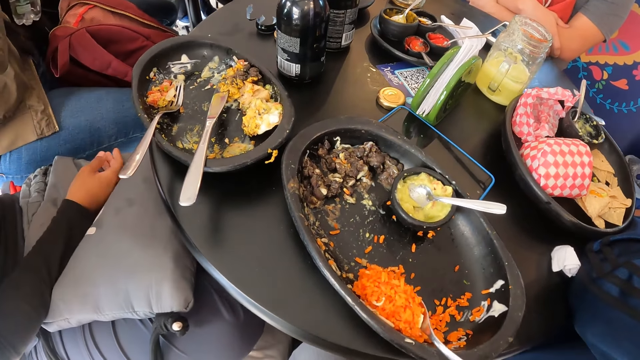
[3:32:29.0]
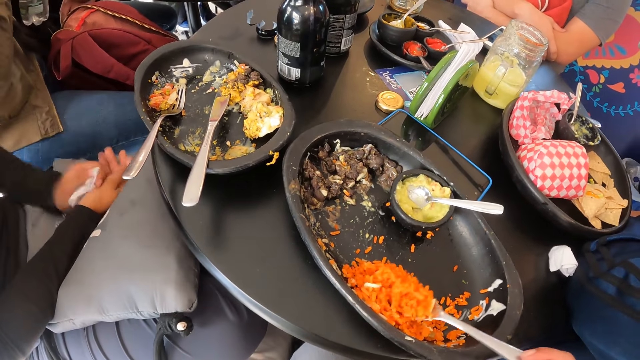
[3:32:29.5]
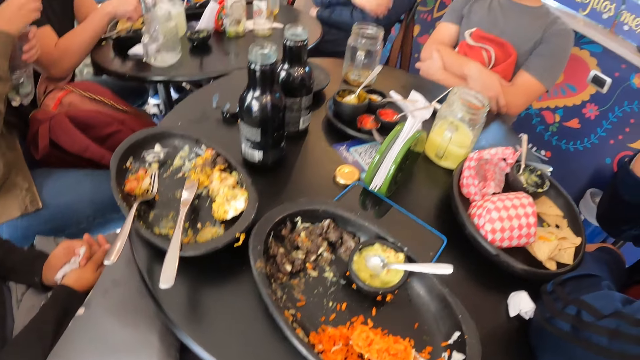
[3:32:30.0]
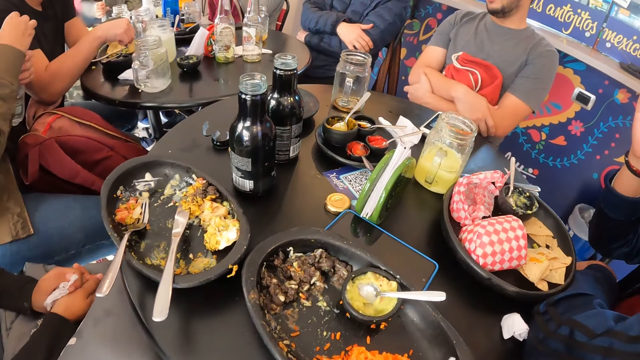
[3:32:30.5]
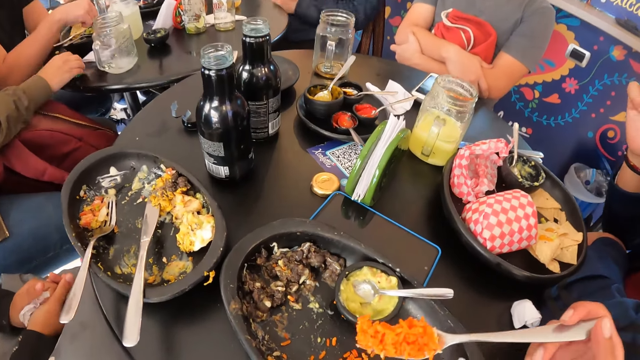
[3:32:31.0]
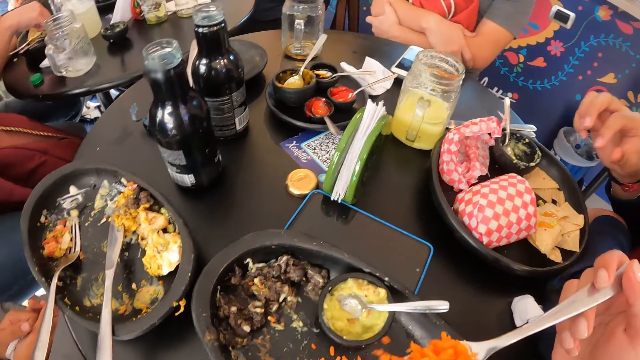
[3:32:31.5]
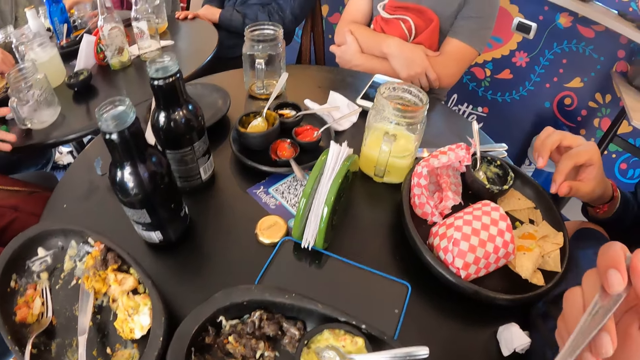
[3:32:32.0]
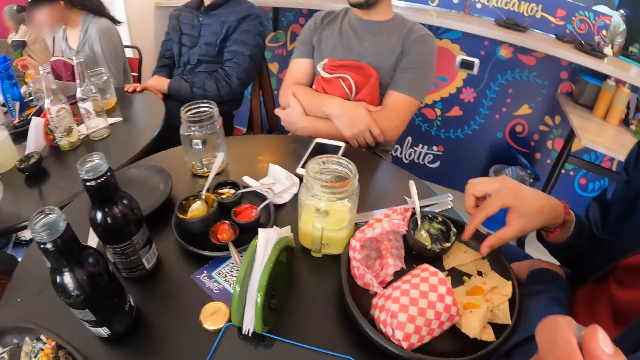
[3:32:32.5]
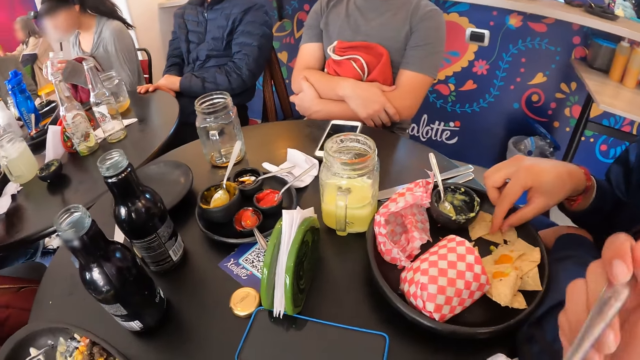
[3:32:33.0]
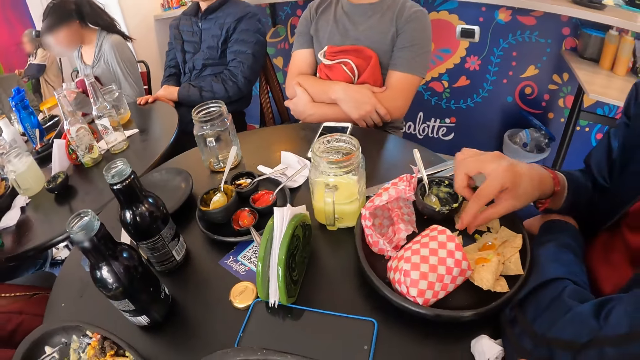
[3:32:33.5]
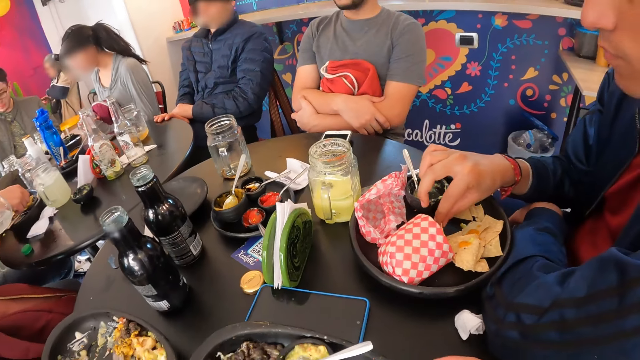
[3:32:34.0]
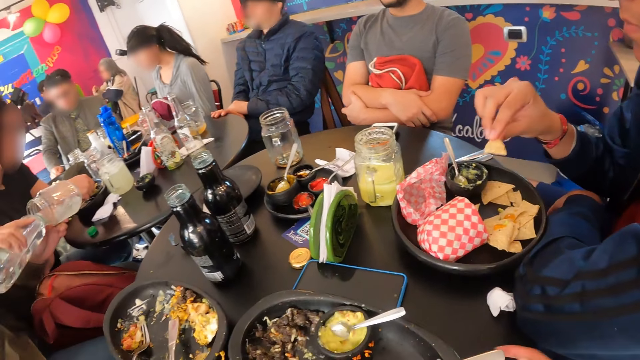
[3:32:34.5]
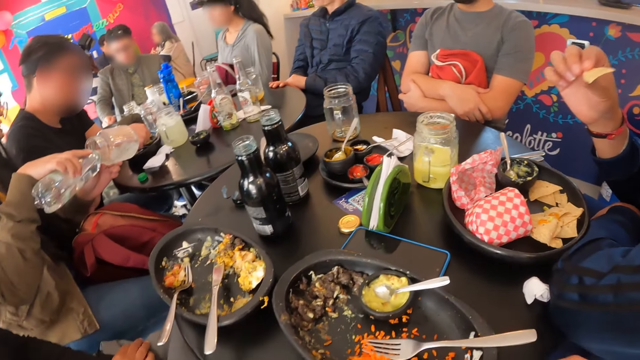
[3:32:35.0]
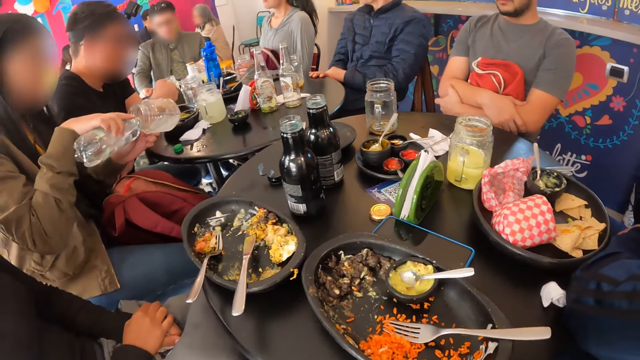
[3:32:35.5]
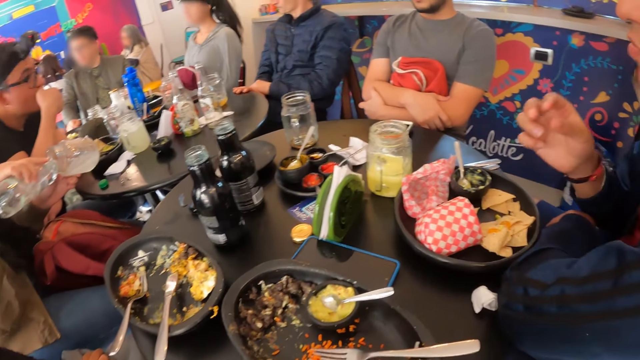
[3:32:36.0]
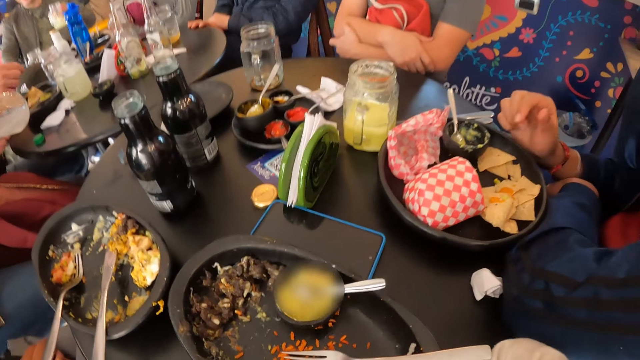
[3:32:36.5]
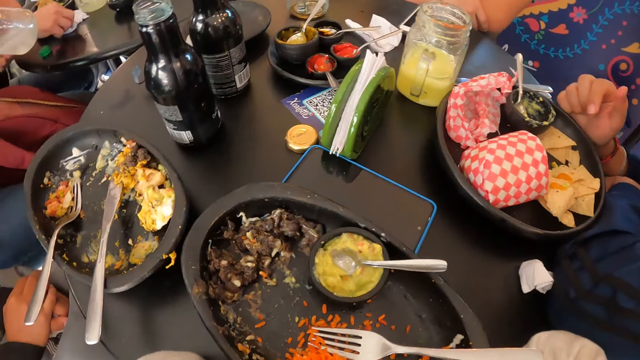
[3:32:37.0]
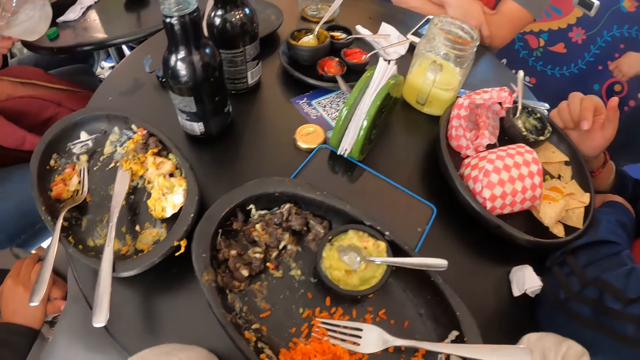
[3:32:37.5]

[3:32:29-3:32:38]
The camera wearer scoops the food. He eats veggies from a plate with a fork in his right hand. The woman takes the cup from the table with her left hand. The camera wearer places the fork on the plate. The man eats the tacos wrap from the plate on the table with his right hand.

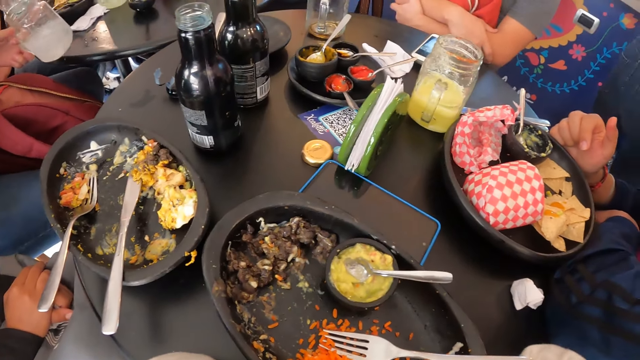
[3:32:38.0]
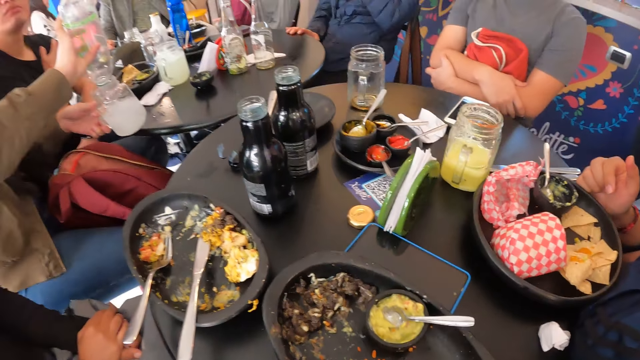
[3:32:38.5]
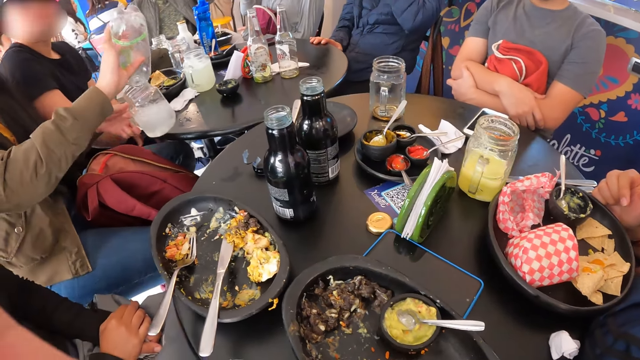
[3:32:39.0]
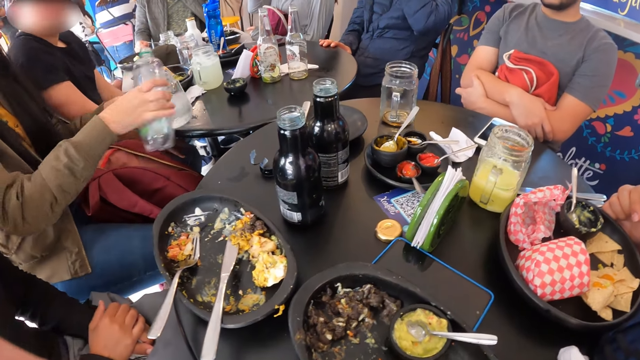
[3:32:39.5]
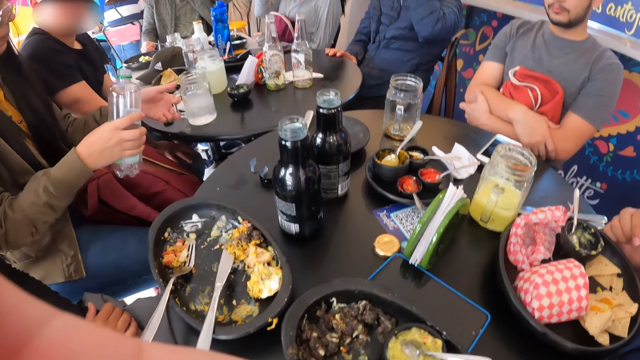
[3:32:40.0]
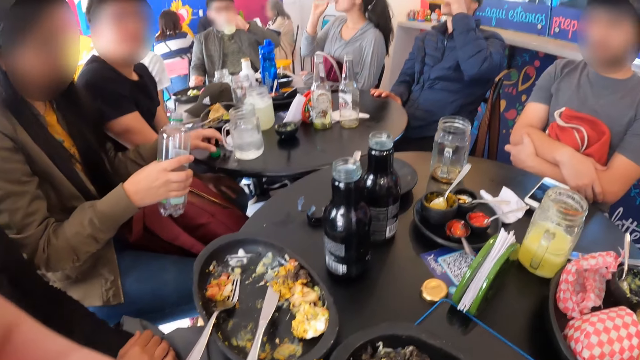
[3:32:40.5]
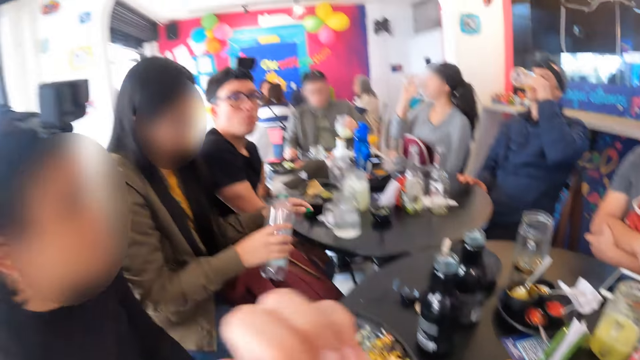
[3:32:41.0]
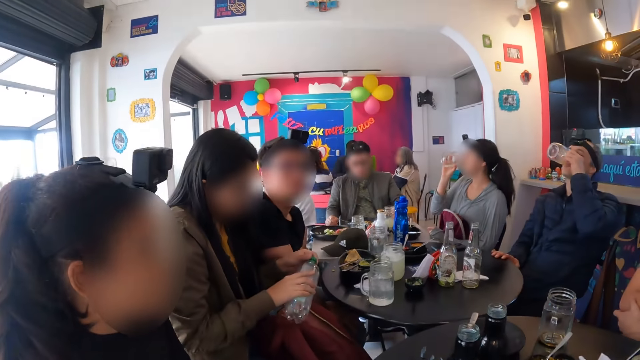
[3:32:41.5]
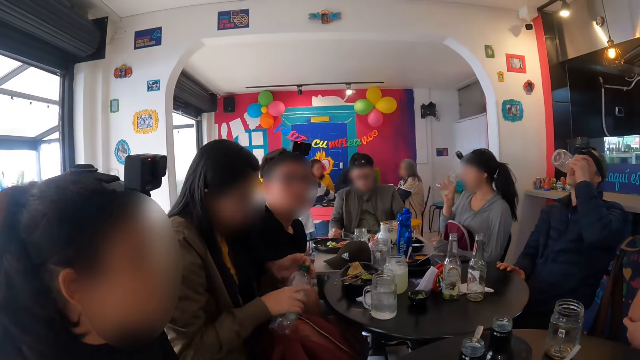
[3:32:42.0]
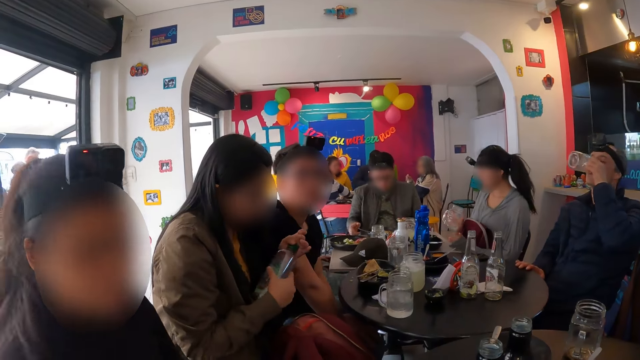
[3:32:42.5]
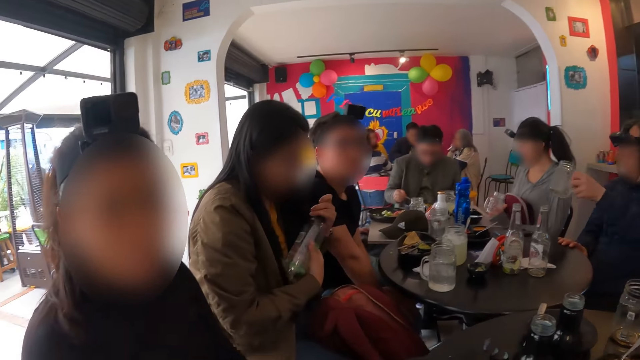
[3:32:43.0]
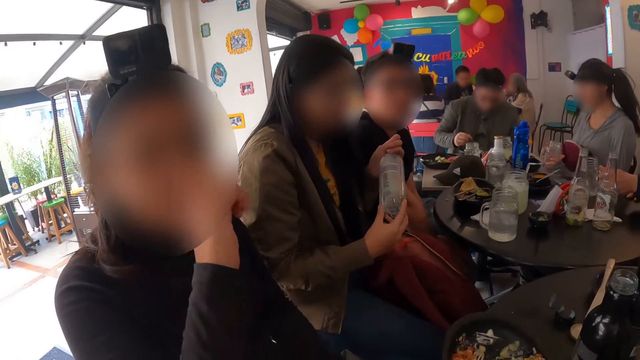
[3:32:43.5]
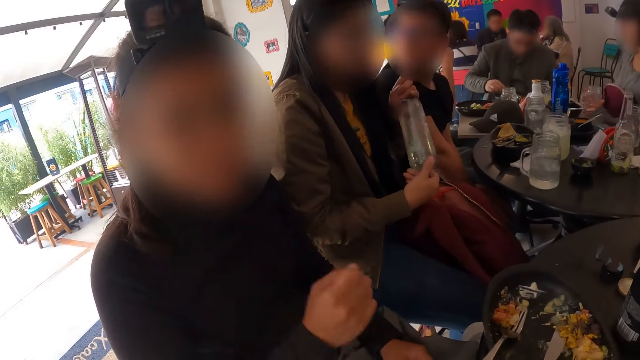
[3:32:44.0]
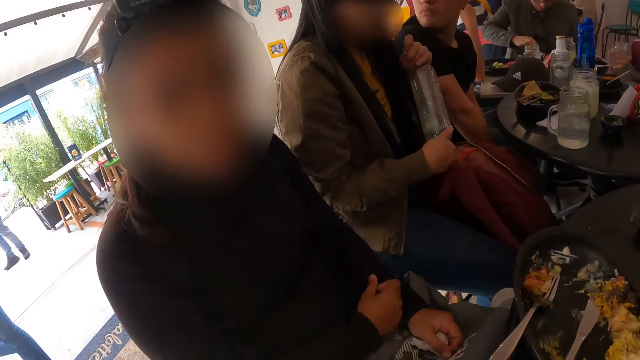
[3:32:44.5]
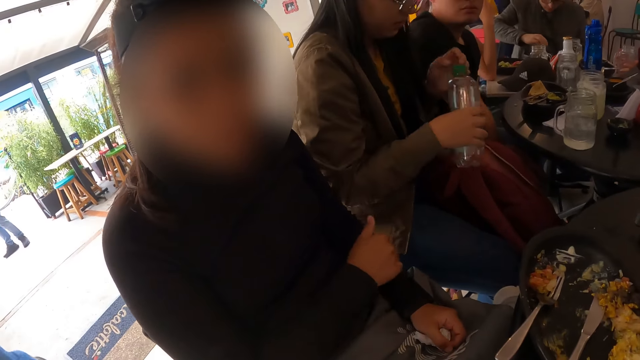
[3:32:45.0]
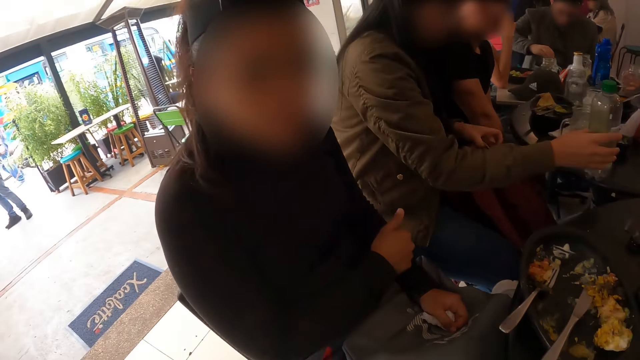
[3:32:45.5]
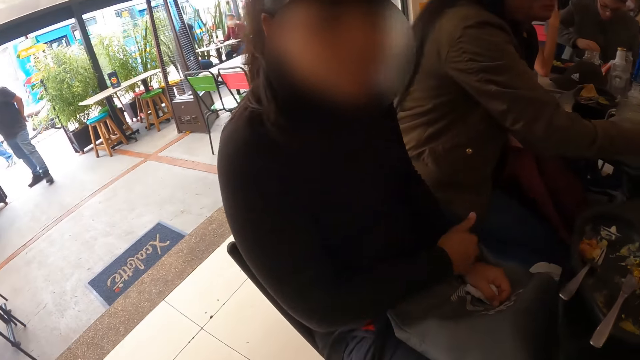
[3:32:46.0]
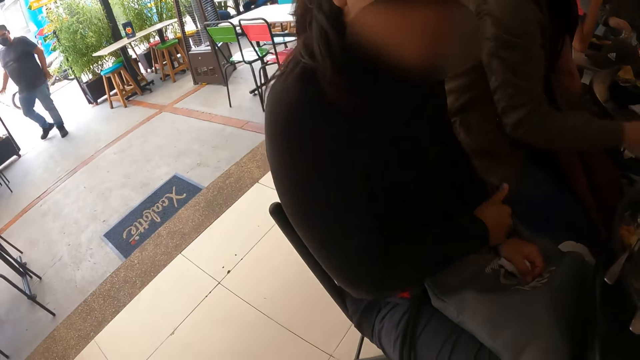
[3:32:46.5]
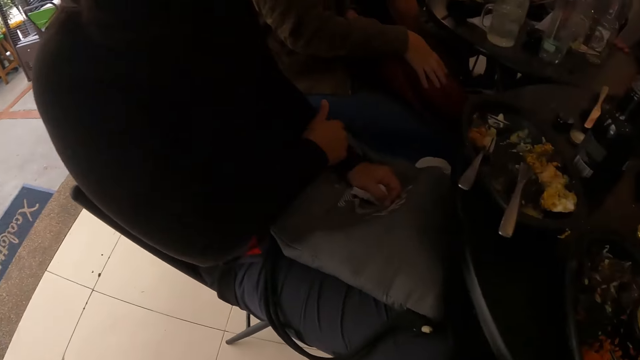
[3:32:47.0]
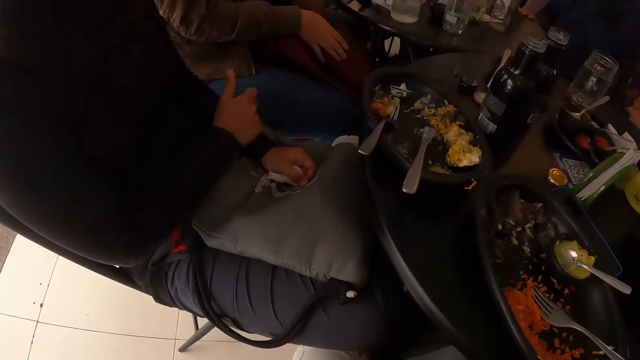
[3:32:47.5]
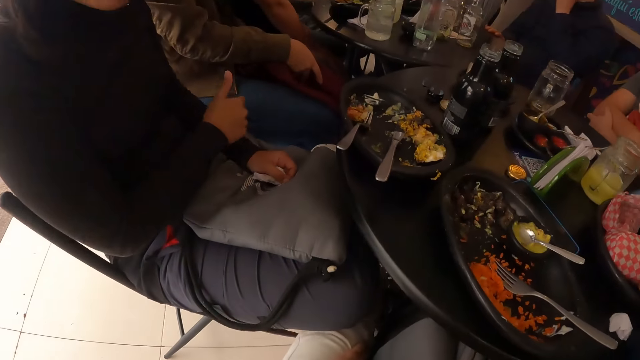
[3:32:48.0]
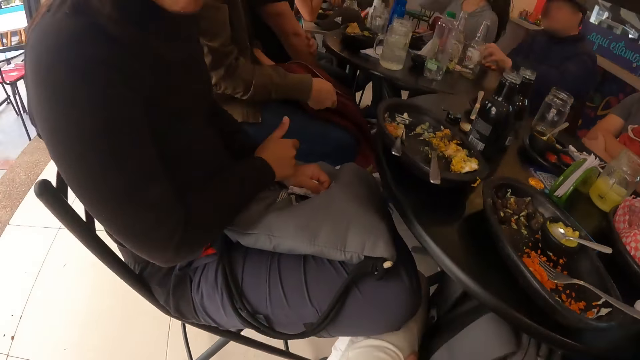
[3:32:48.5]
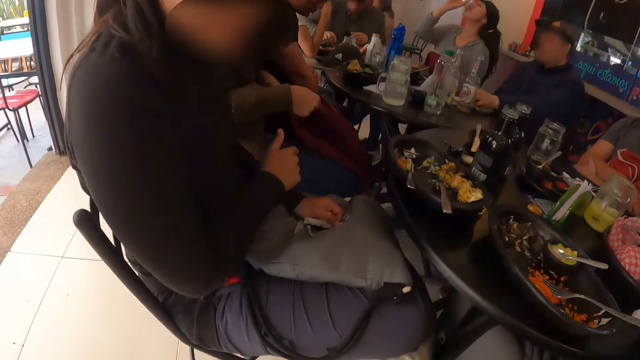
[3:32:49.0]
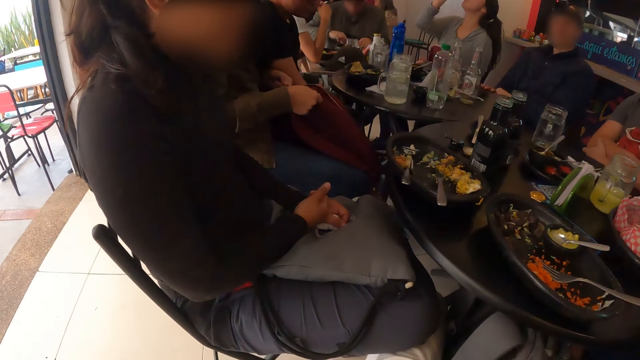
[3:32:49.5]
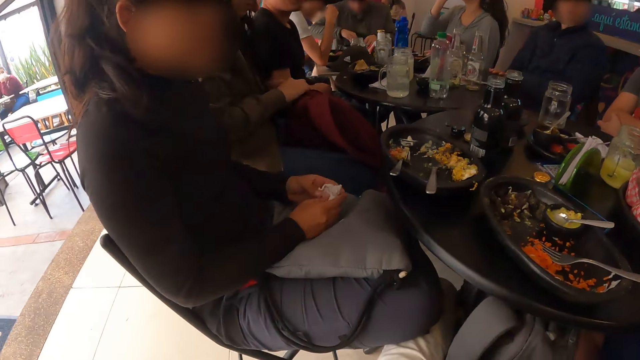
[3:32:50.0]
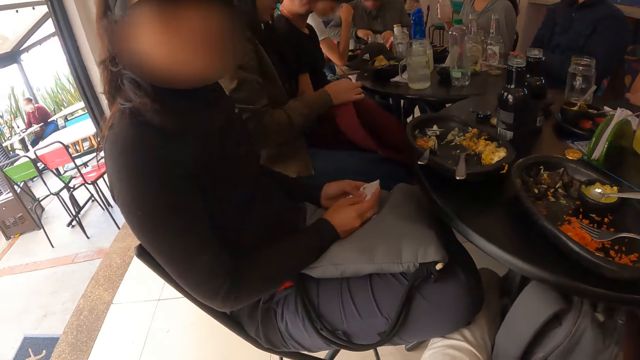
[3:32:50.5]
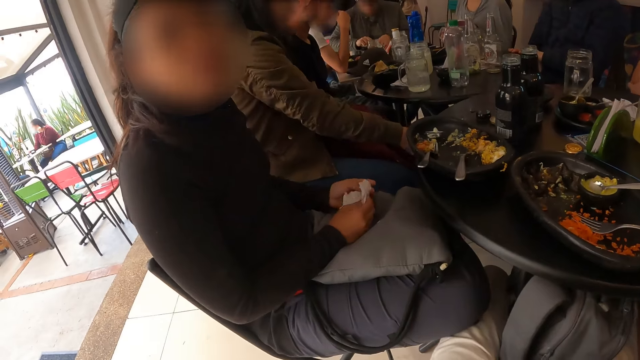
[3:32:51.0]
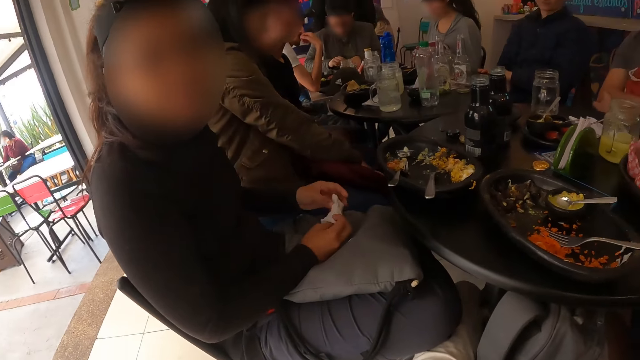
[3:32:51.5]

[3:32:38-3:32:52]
The woman pours water into the cup from a bottle in her right hand. She drops the cup on the table with her left hand. The camera wearer looks around. The man drinks beer from the cup in his left hand. Another woman interacts with the group of people and the camera wearer. A third woman drinks juice from a cup with her right hand.
